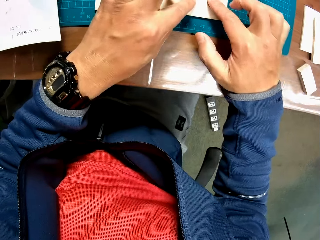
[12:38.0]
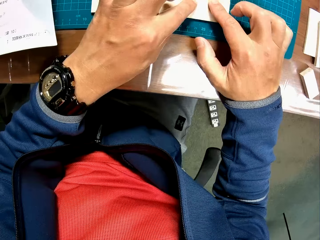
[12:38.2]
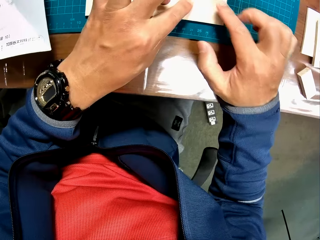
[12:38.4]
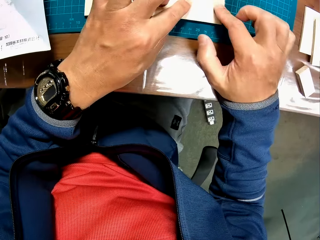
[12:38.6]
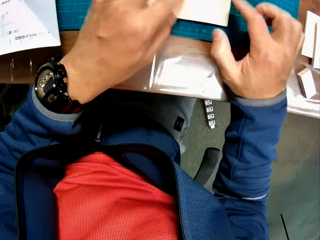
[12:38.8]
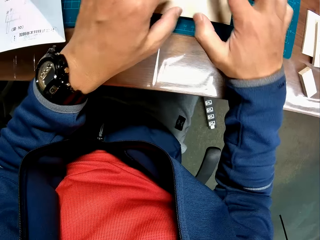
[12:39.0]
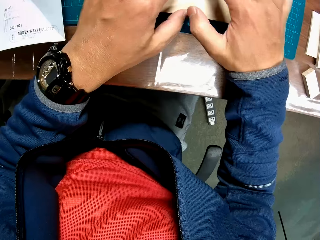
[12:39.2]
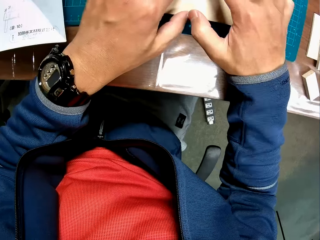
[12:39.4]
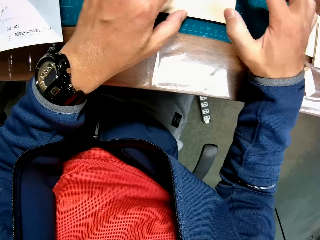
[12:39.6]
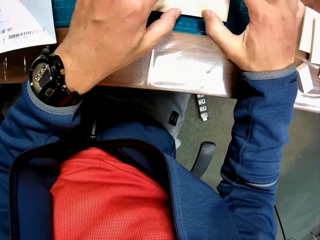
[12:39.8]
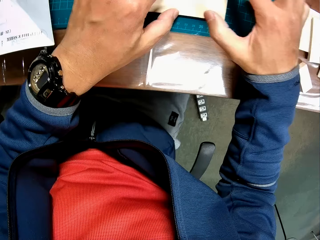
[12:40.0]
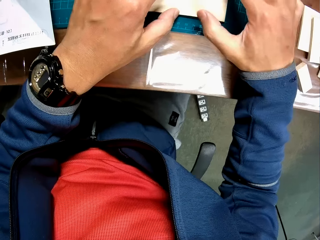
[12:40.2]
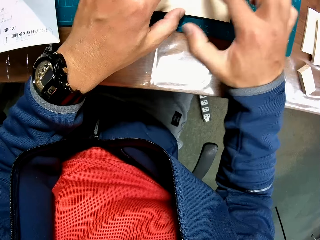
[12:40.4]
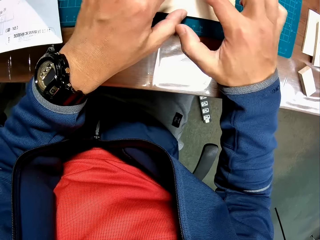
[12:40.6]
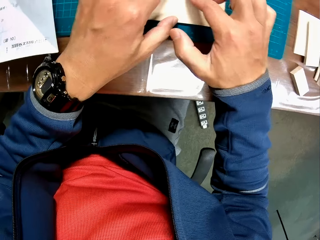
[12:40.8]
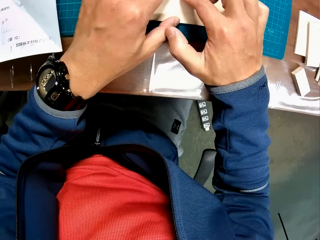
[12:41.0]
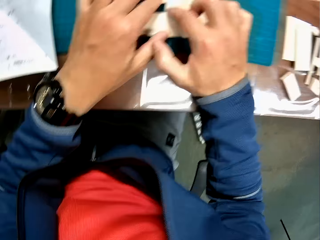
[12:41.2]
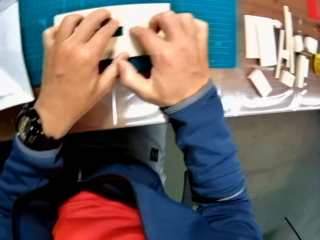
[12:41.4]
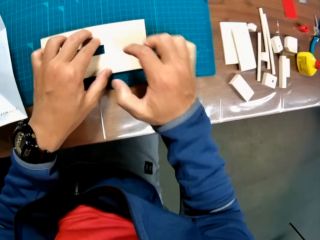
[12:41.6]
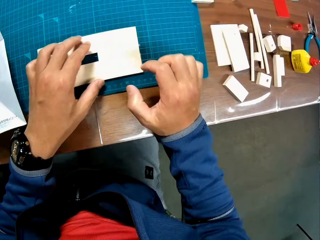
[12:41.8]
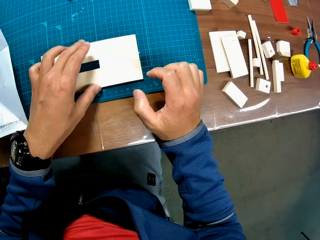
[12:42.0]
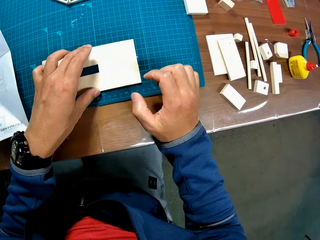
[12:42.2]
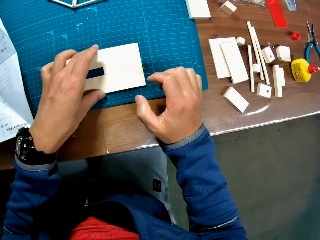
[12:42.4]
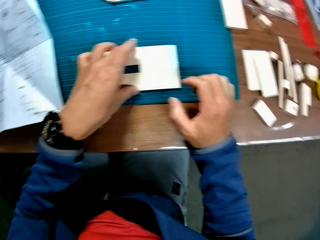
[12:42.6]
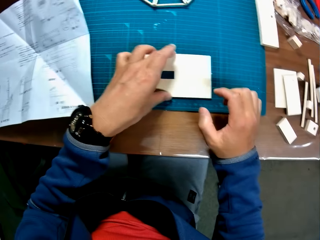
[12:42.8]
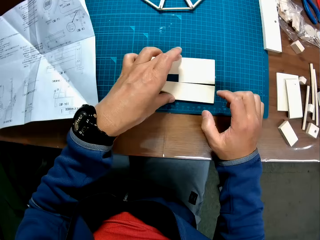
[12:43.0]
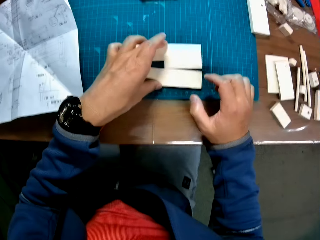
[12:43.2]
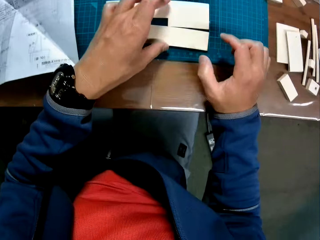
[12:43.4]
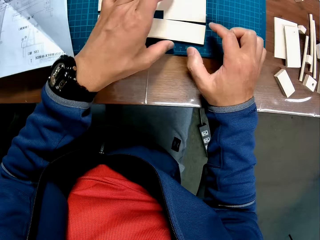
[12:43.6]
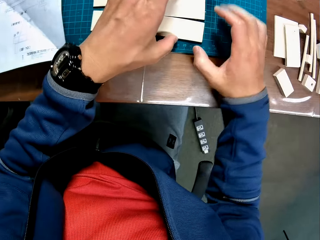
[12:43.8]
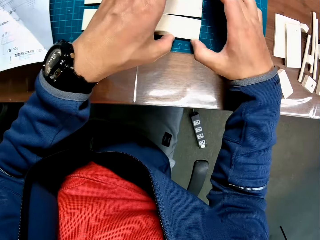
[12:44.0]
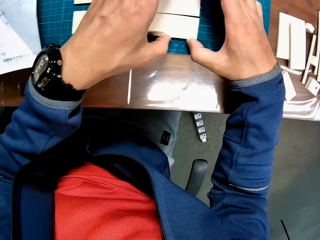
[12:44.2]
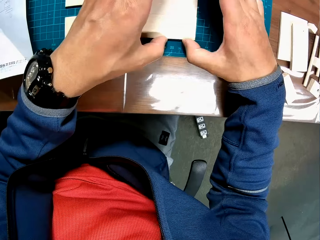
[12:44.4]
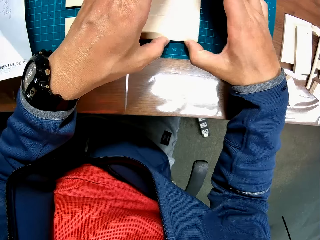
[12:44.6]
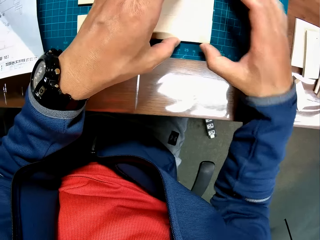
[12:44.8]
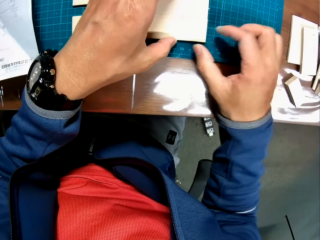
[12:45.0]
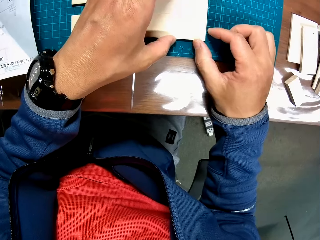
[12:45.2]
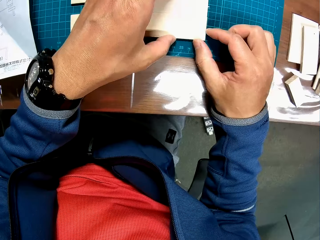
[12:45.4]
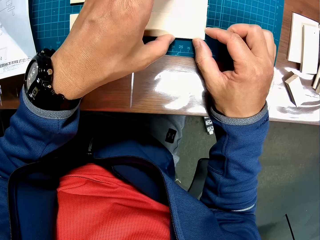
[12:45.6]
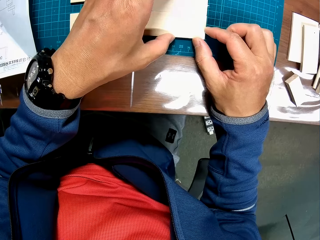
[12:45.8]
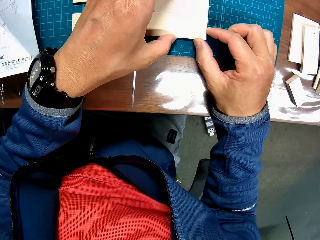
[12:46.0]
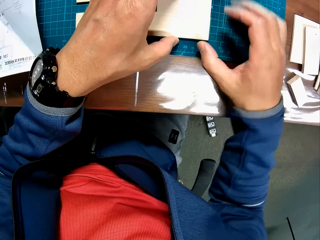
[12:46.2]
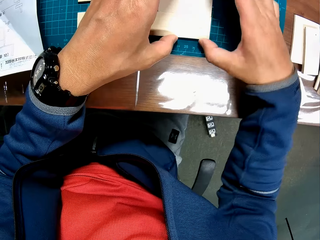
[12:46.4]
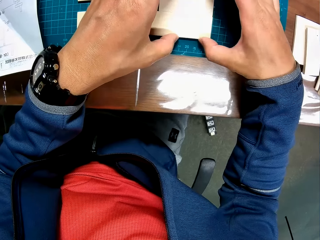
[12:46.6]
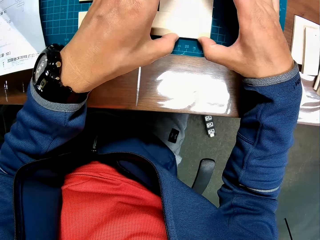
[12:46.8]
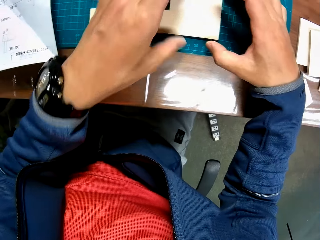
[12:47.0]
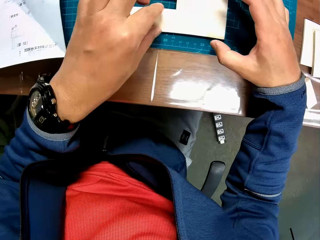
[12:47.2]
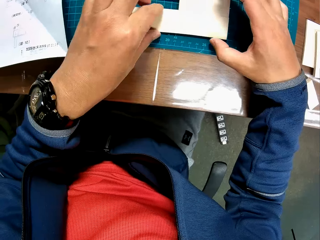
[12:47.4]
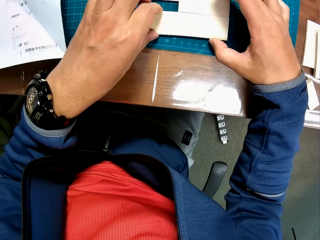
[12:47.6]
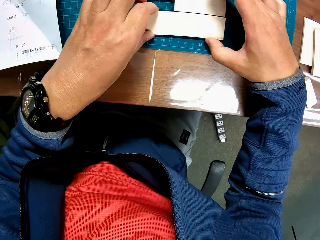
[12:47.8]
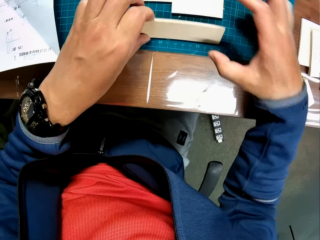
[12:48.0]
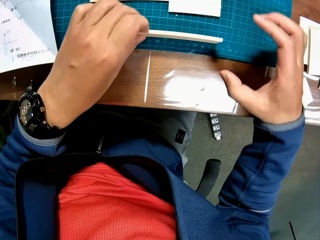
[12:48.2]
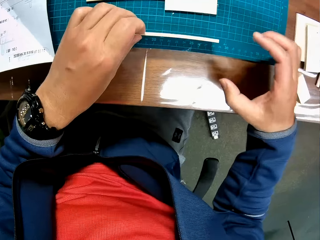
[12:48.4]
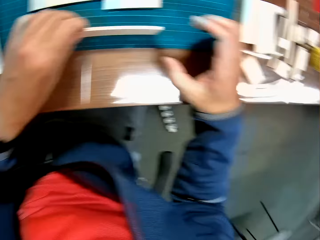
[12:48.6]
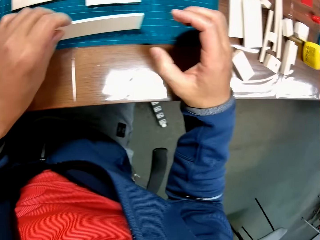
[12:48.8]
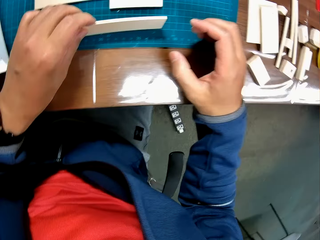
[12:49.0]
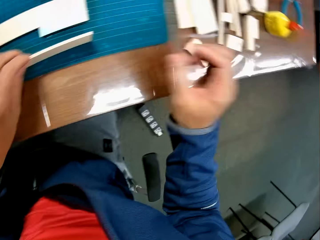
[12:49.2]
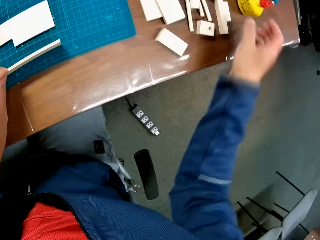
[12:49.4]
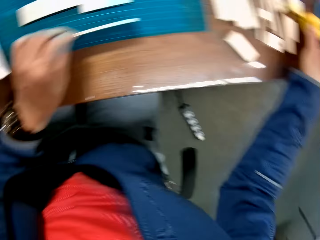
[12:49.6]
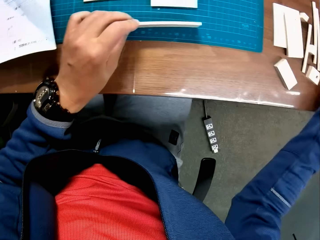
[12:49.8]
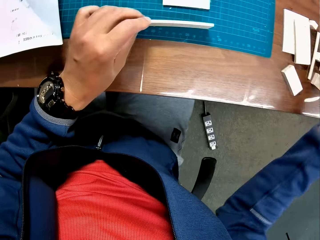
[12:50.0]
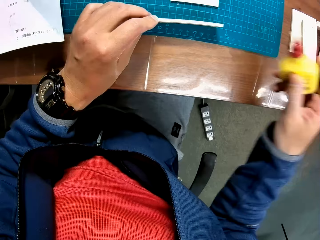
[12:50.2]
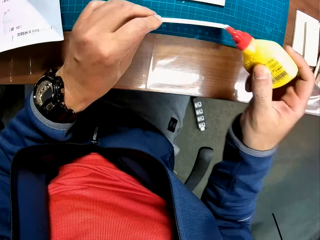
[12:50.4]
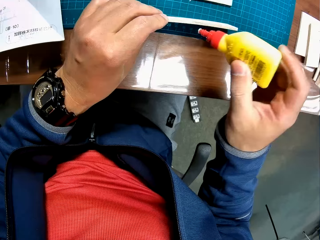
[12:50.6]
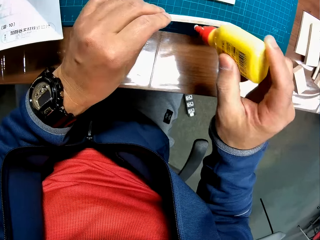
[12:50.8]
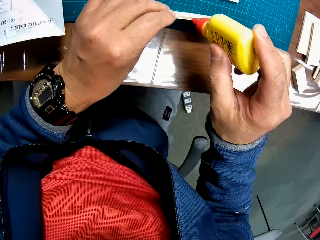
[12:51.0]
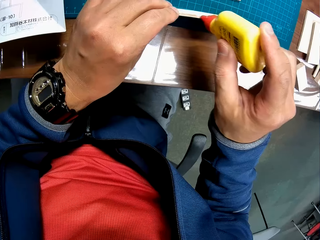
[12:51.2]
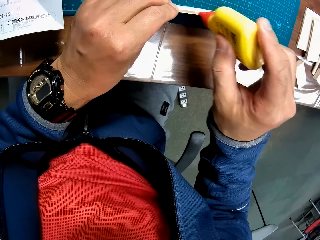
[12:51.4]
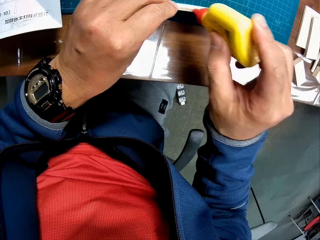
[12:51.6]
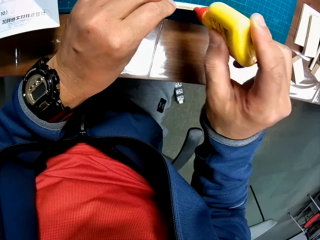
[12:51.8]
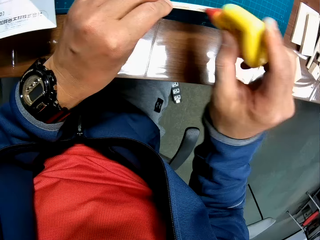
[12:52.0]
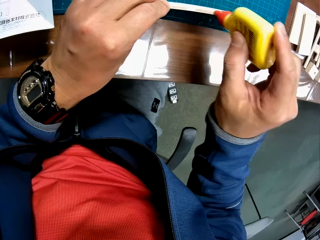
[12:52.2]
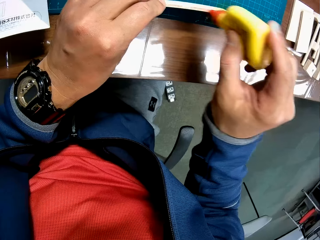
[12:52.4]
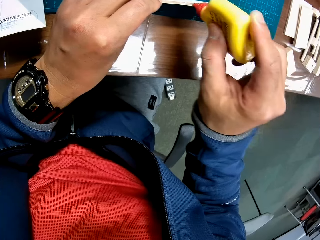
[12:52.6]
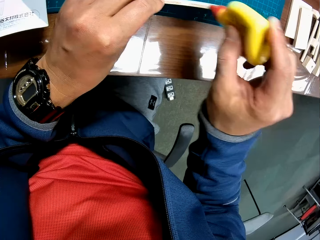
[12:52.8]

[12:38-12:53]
The camera wearer raises a model piece on the green sheet slightly. They take a woodcraft piece, pick up glue from the table, and apply the glue to the model piece.

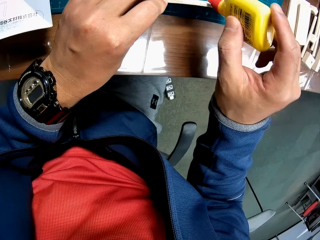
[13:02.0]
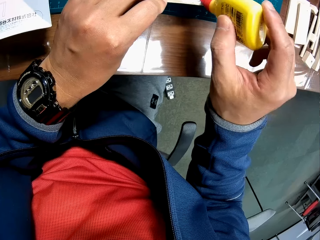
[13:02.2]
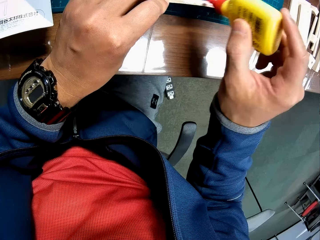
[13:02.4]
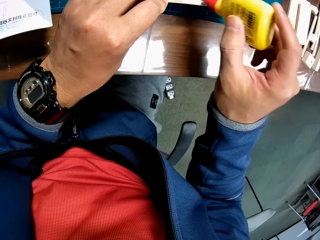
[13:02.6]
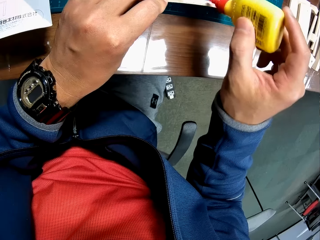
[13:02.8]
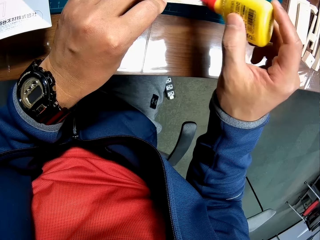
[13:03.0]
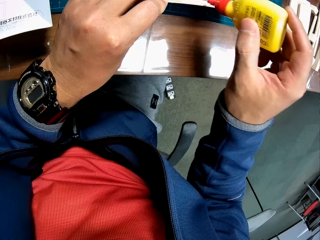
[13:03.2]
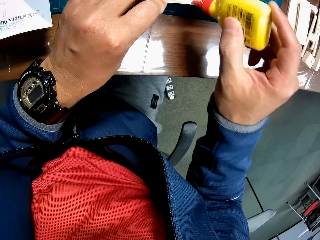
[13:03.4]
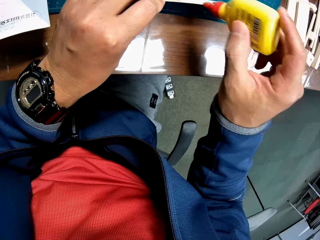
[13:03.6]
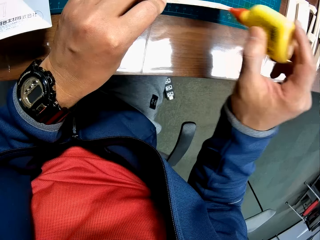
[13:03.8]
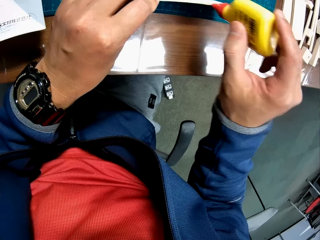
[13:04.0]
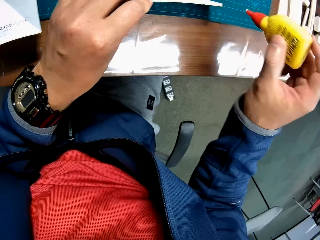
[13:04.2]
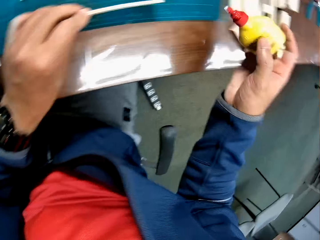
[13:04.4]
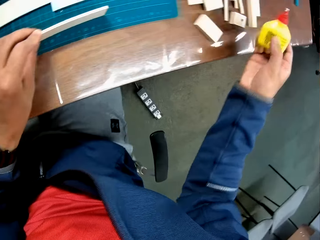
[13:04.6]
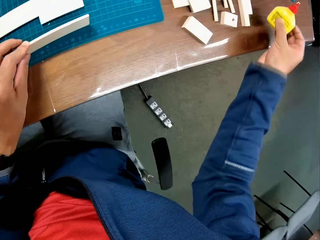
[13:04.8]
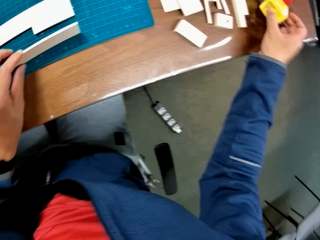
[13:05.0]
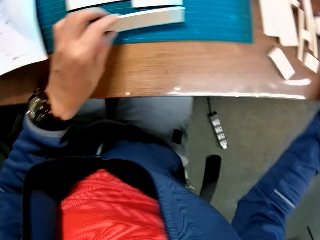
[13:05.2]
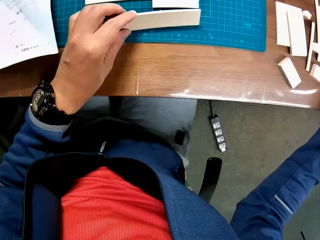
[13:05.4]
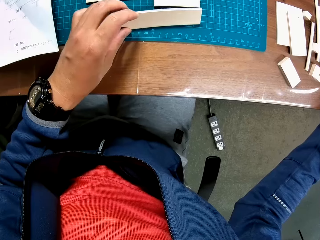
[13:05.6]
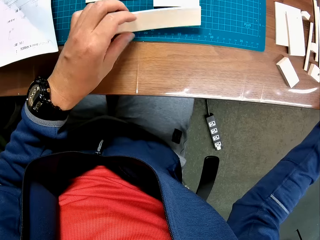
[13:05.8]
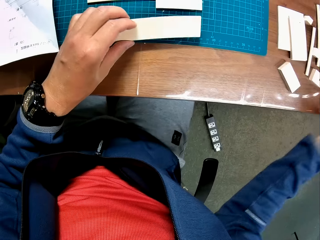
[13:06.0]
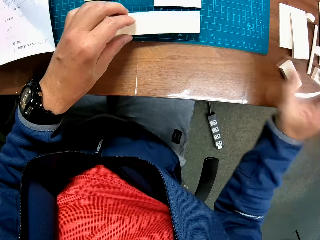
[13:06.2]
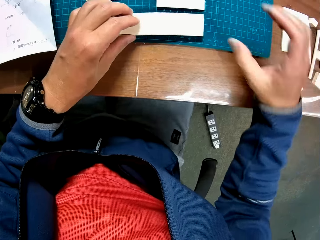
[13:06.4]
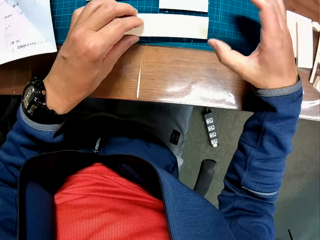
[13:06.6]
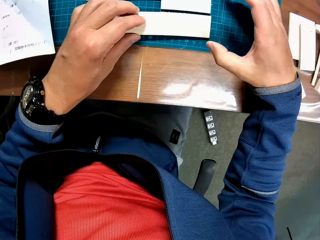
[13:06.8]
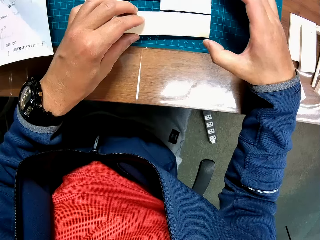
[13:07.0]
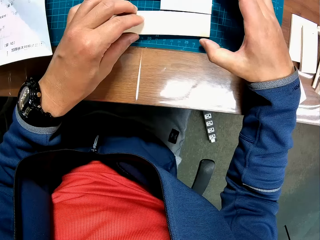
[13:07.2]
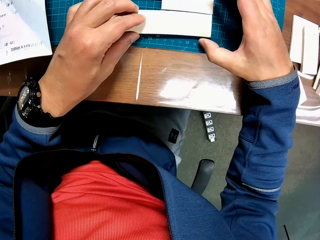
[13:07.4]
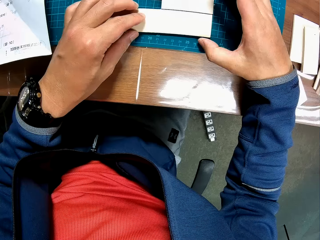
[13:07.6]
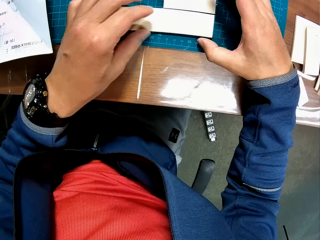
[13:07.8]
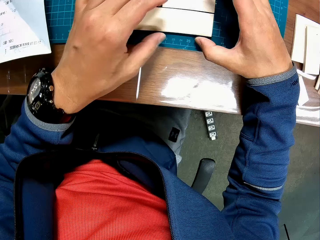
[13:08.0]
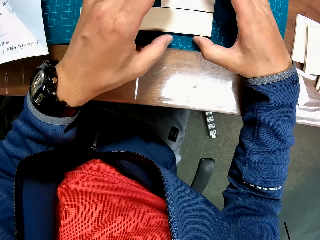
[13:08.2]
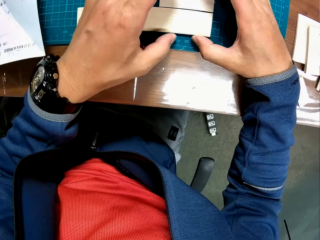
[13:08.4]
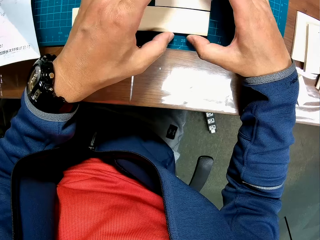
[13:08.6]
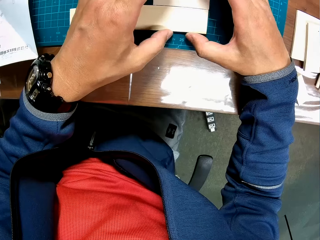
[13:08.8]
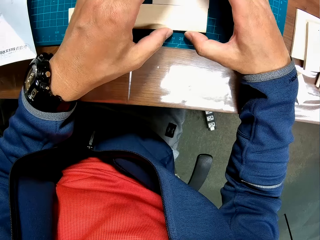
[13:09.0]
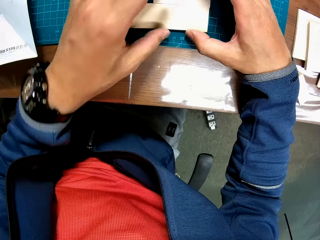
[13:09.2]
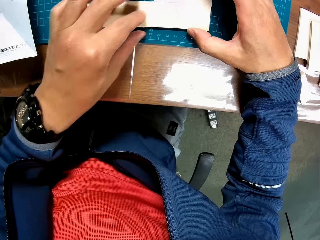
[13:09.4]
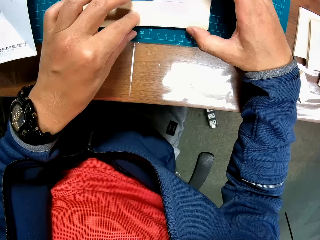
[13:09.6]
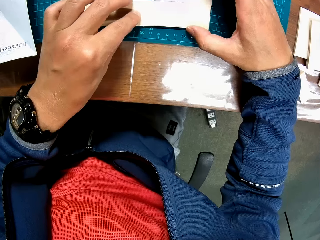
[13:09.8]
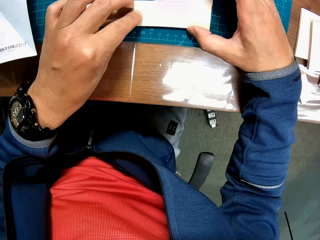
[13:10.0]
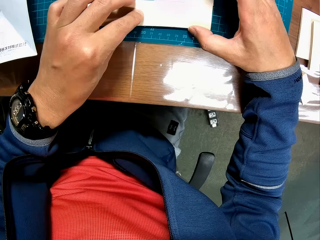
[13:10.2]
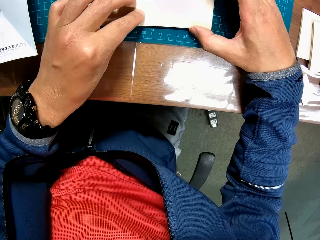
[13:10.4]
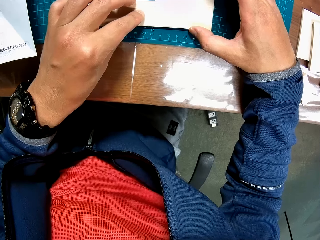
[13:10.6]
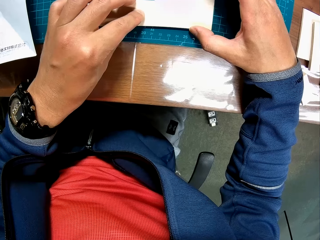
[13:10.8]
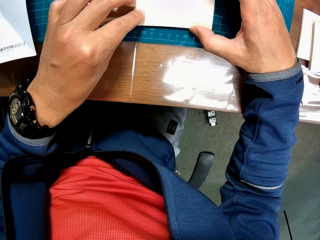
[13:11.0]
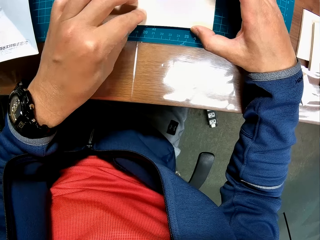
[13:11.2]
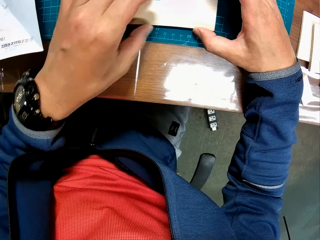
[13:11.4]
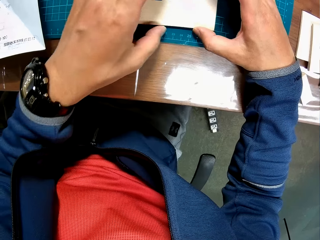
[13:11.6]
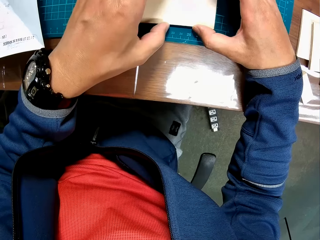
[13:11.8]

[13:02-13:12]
The camera wearer drops the glue on the table. They hold a woodcraft piece and attach the model piece to the joined model pieces on the green sheet.
